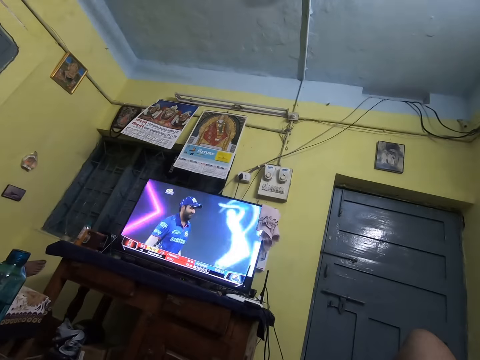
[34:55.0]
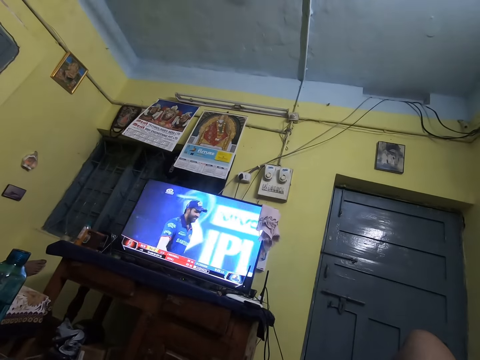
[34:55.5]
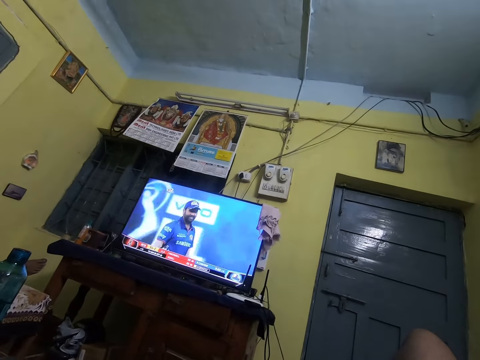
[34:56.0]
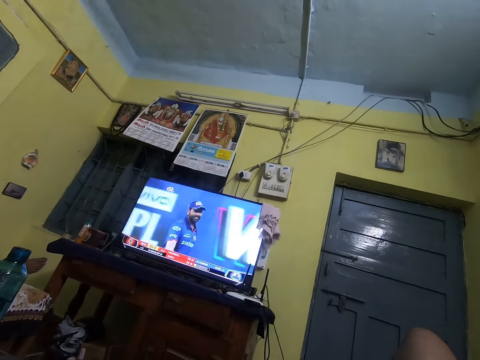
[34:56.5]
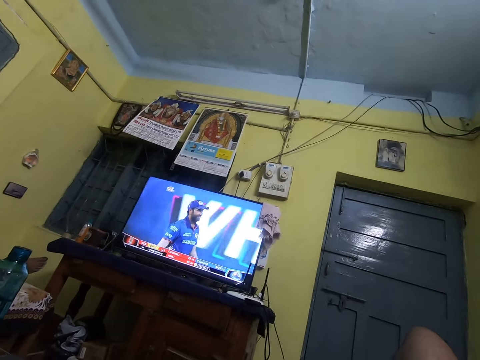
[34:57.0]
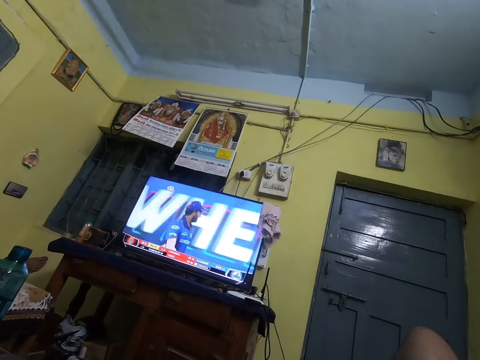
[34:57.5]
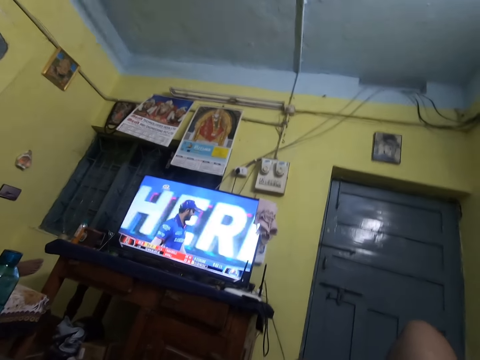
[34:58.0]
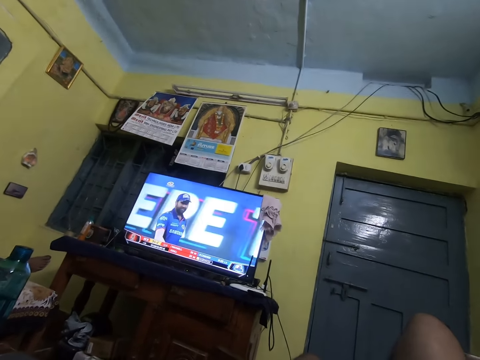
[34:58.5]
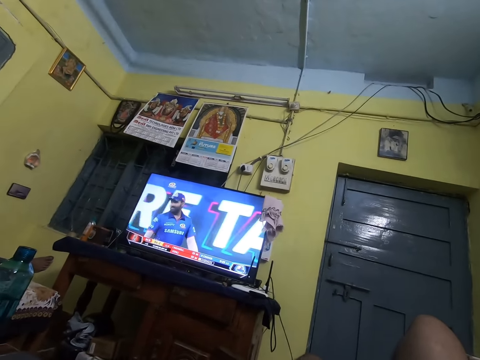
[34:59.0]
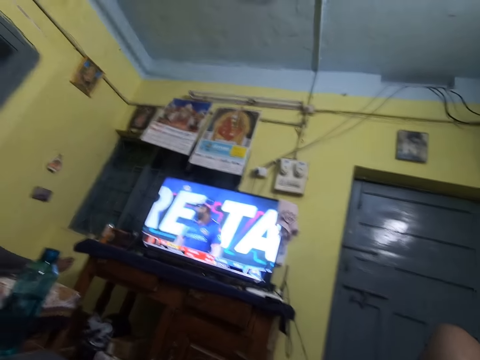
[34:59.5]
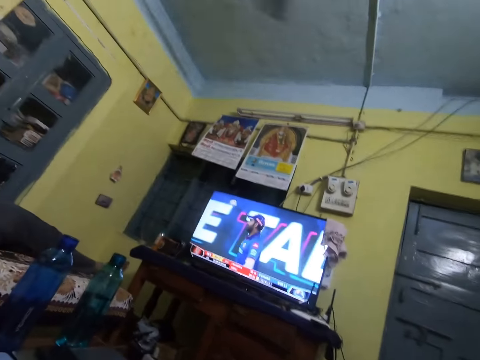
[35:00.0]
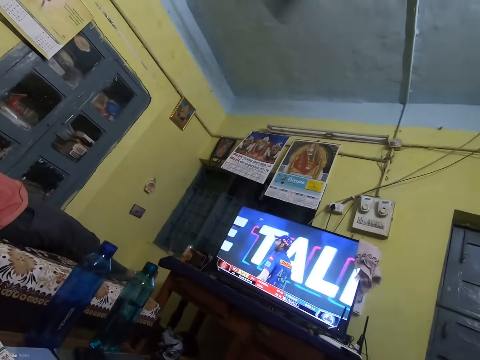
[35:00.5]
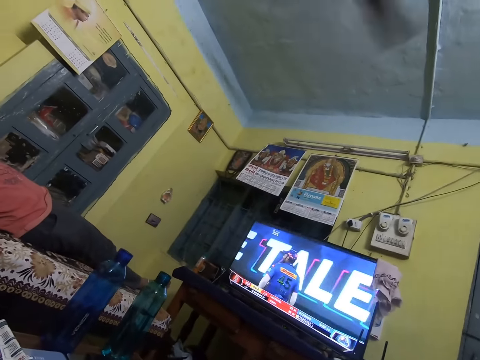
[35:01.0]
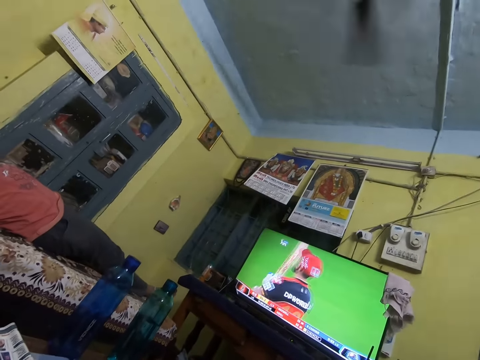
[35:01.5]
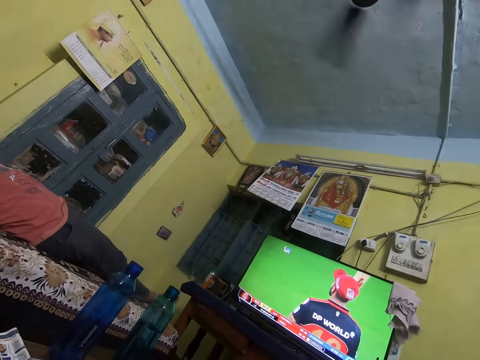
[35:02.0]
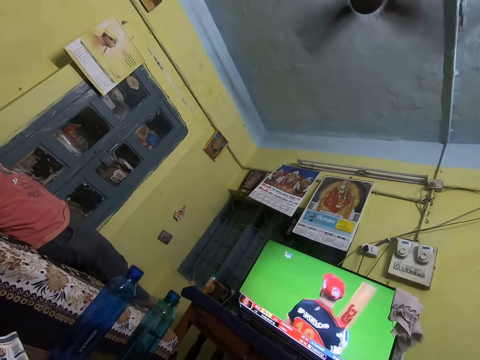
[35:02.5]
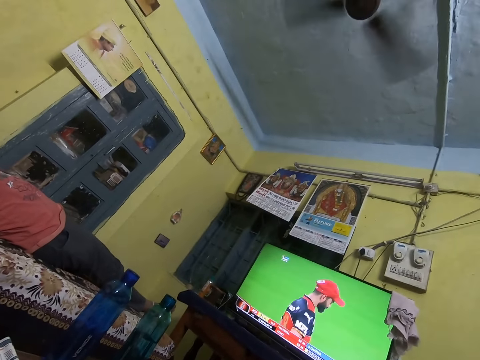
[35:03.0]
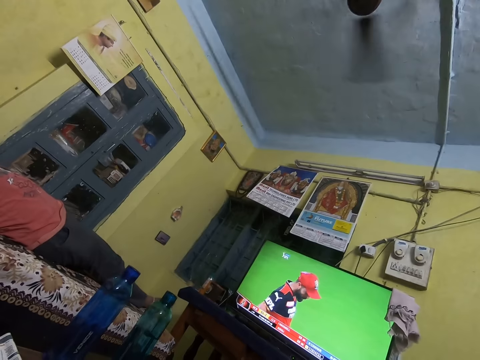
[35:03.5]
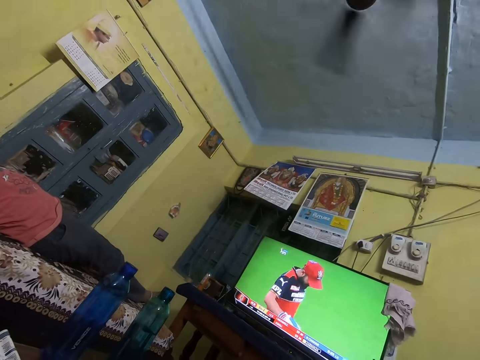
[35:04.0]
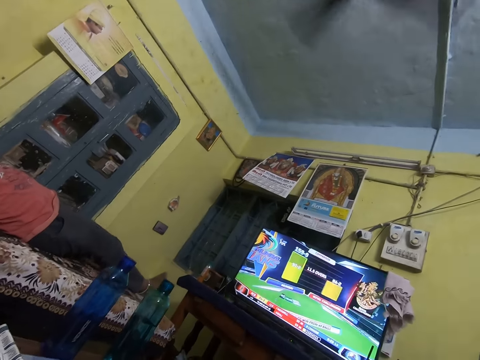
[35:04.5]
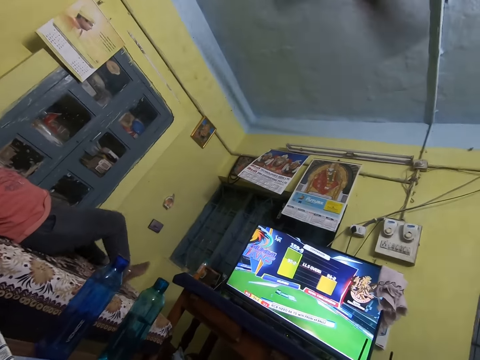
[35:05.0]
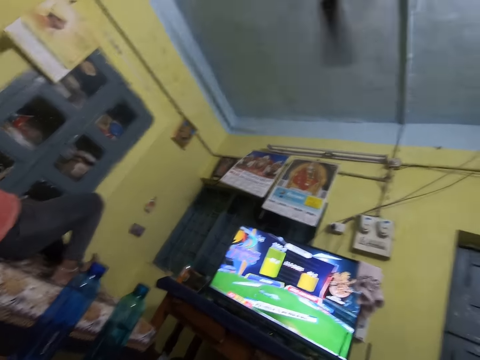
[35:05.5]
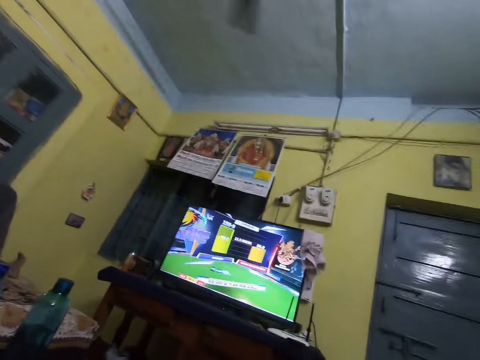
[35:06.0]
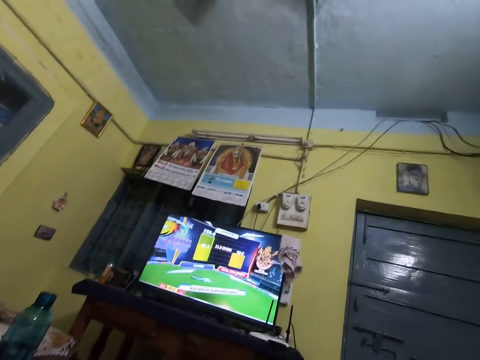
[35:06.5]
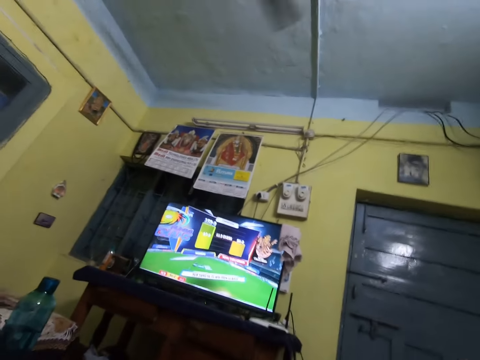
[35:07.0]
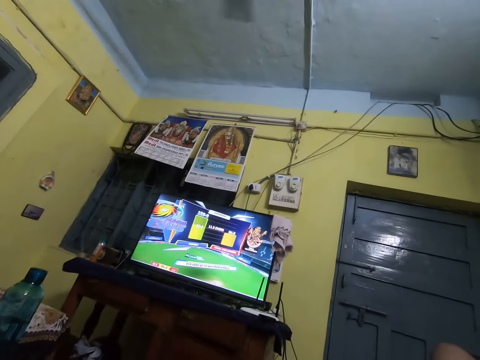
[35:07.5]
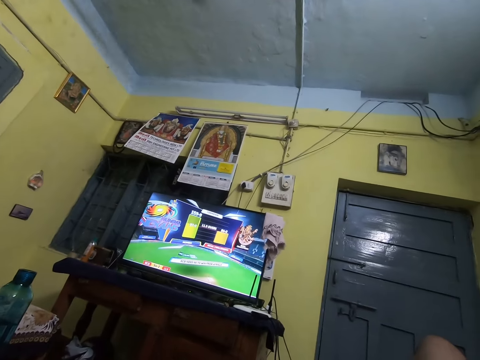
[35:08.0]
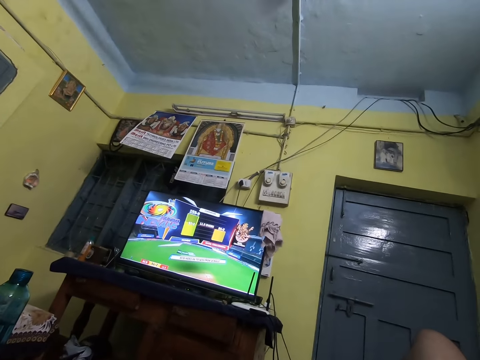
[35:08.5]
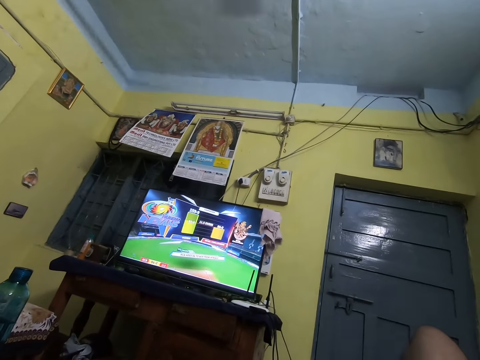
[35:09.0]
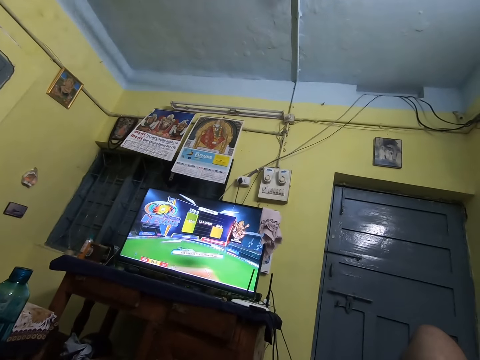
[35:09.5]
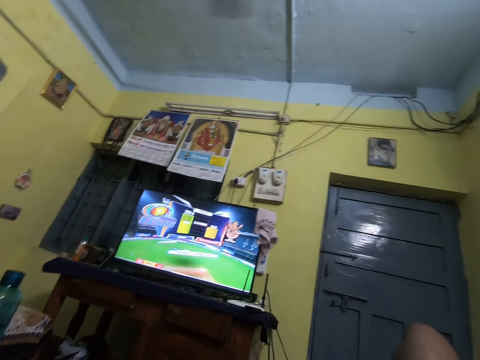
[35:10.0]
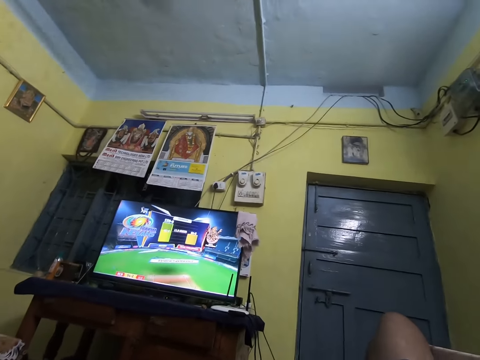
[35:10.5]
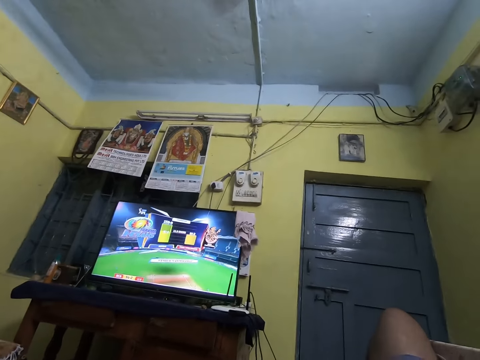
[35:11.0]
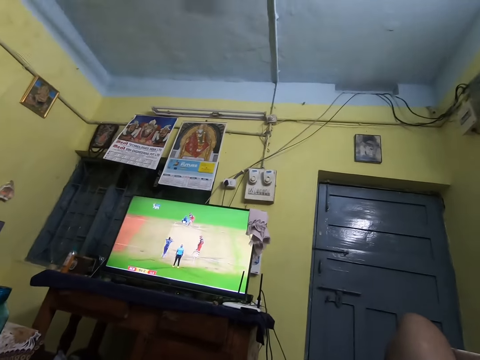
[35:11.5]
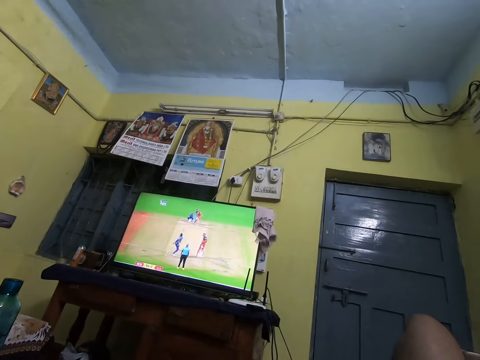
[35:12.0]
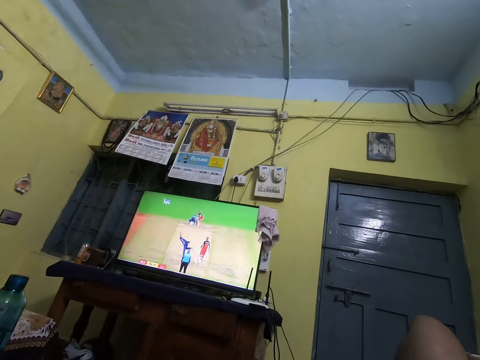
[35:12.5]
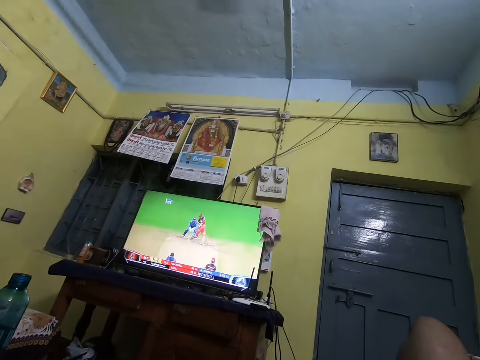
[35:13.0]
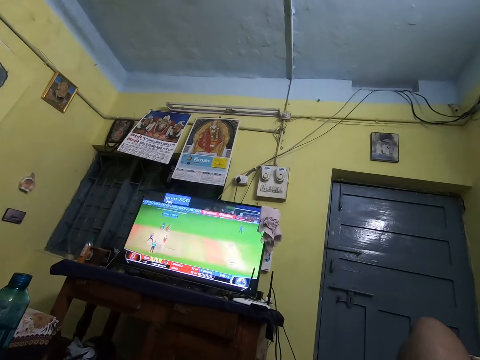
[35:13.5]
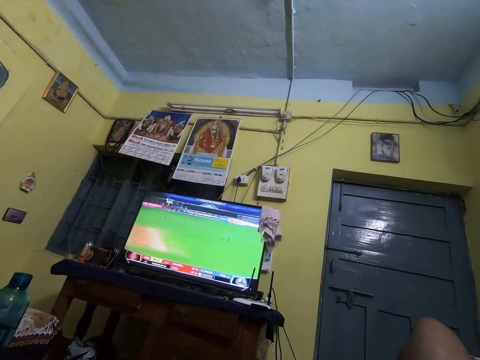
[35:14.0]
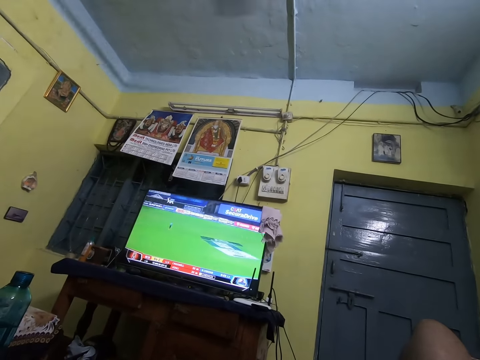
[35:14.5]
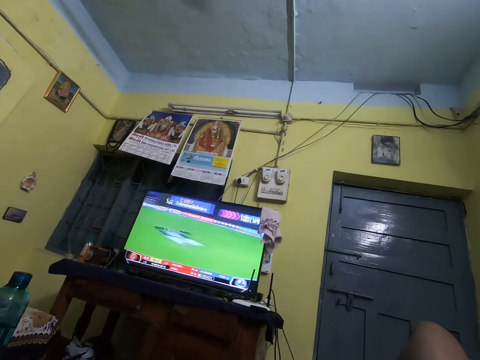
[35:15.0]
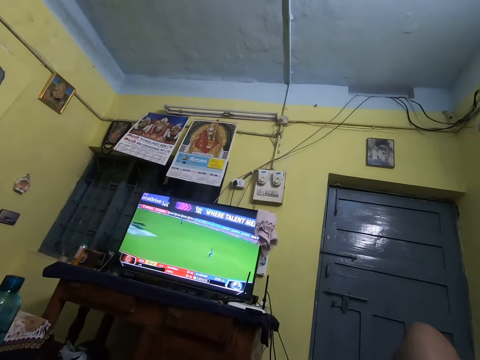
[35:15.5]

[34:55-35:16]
The camera wearer watches television. They look around and look left. They talk with a person. The person stretches a leg. The camera wearer watches television. They look around and look forward. They watch the television. They look around. They watch the television repeatedly.
